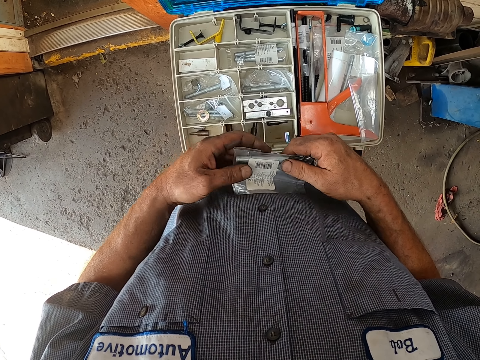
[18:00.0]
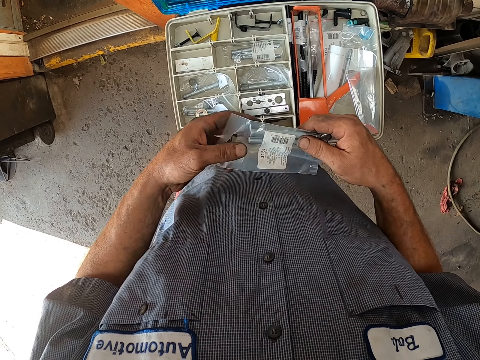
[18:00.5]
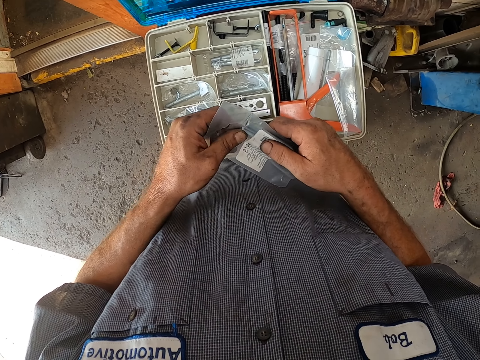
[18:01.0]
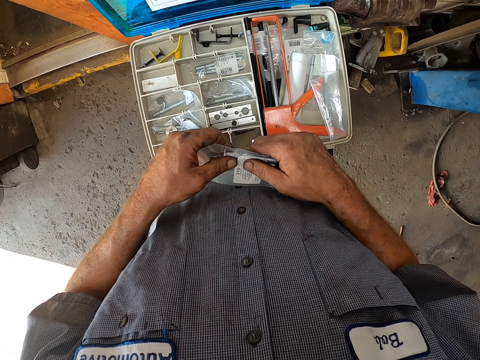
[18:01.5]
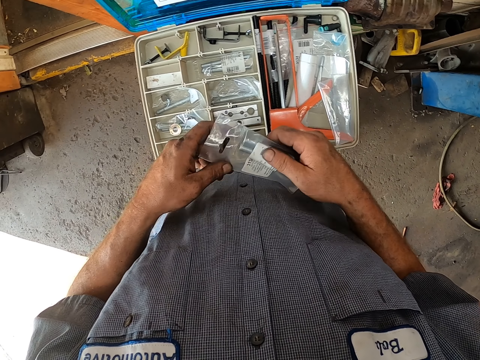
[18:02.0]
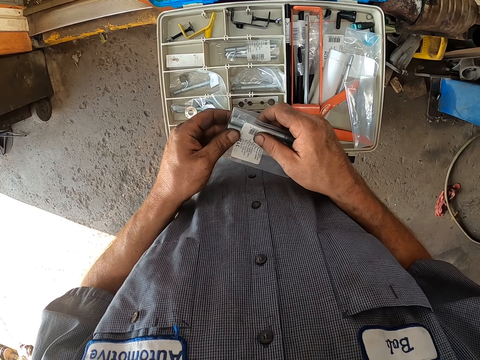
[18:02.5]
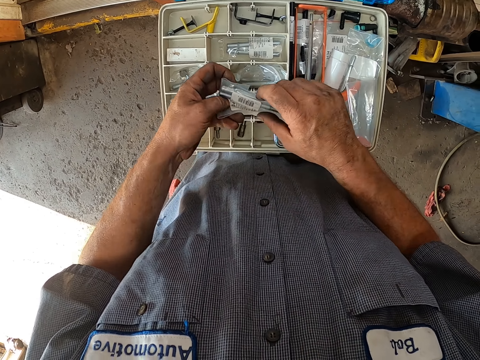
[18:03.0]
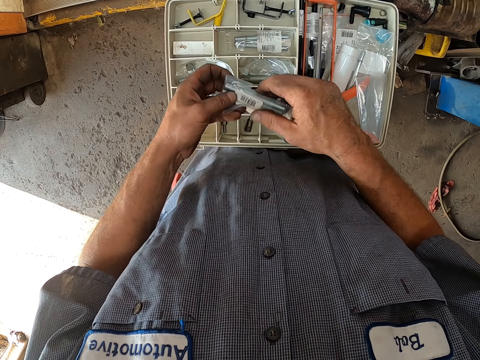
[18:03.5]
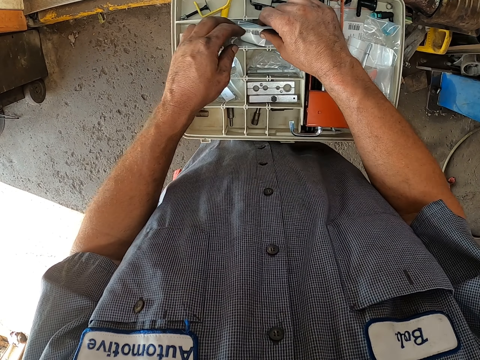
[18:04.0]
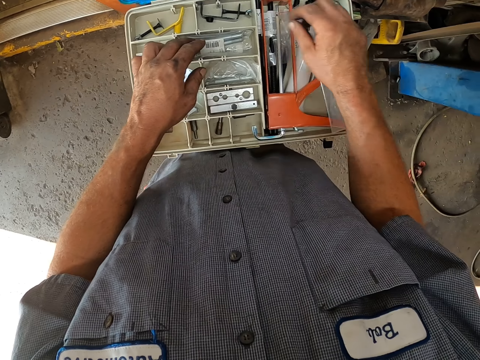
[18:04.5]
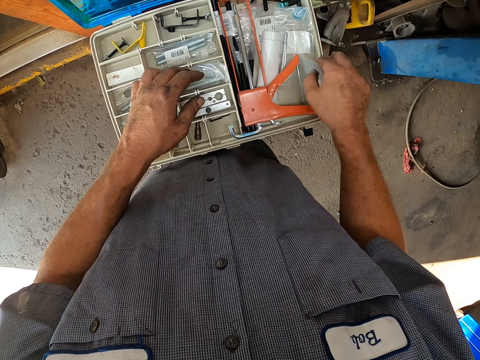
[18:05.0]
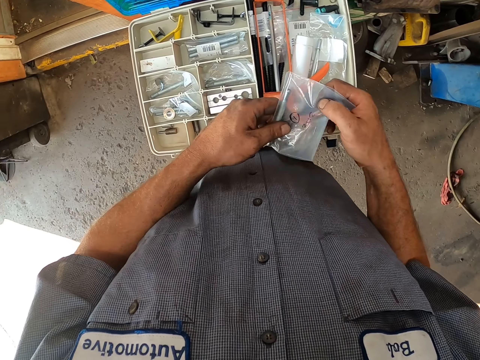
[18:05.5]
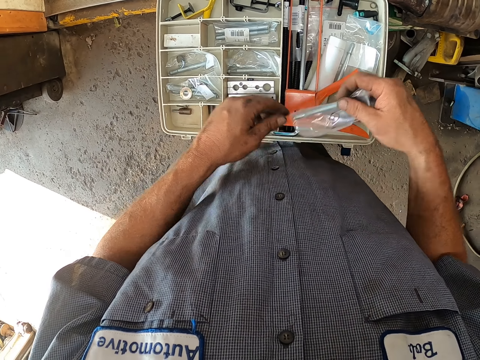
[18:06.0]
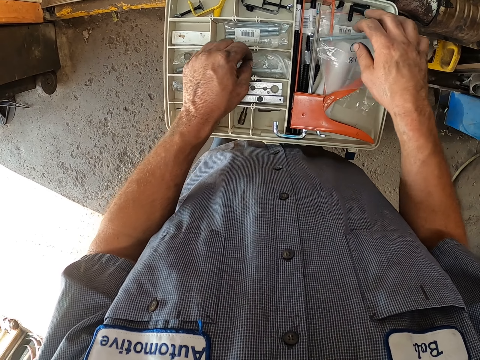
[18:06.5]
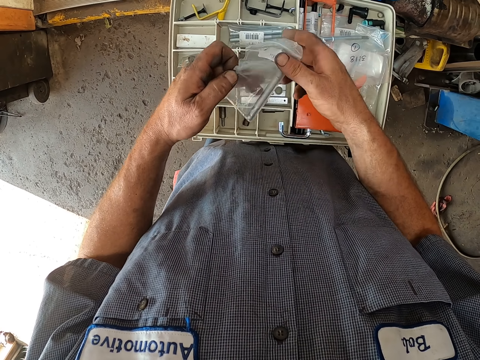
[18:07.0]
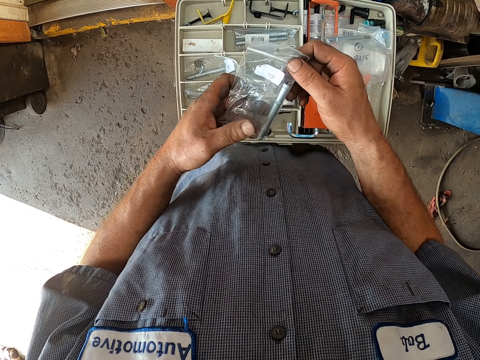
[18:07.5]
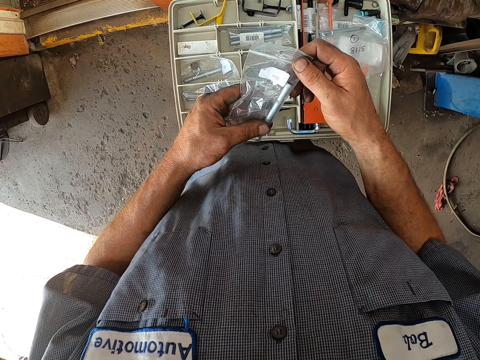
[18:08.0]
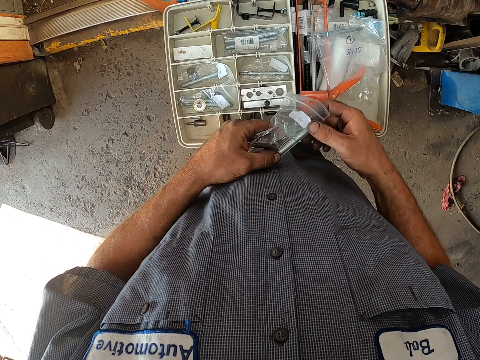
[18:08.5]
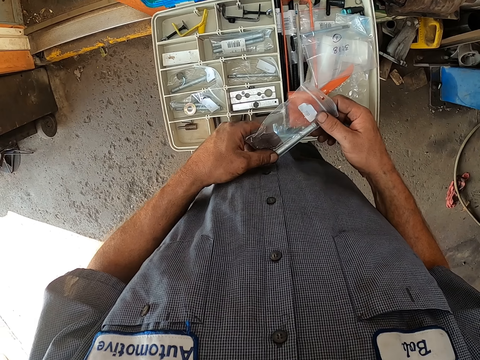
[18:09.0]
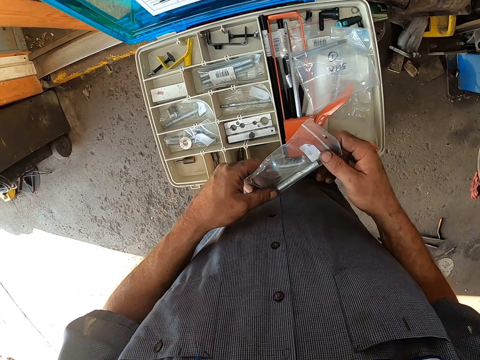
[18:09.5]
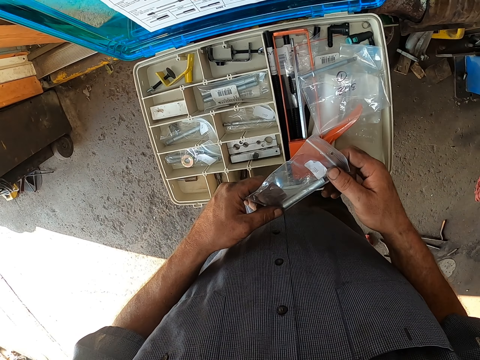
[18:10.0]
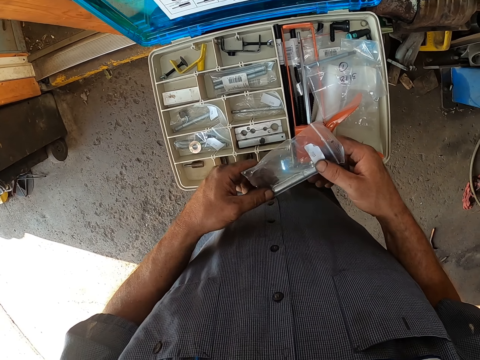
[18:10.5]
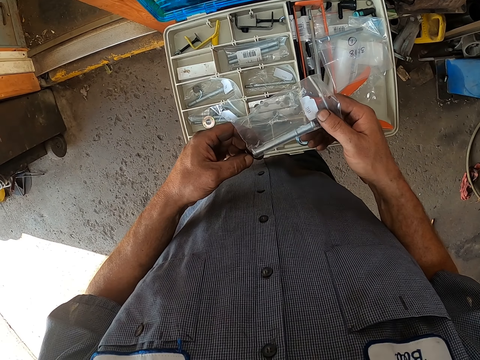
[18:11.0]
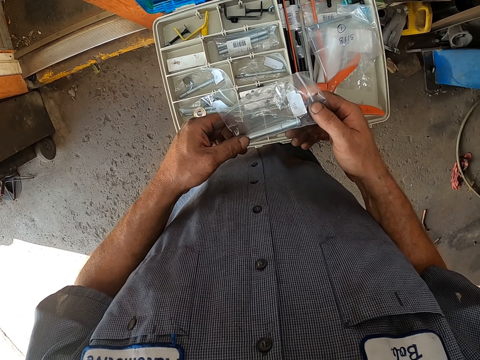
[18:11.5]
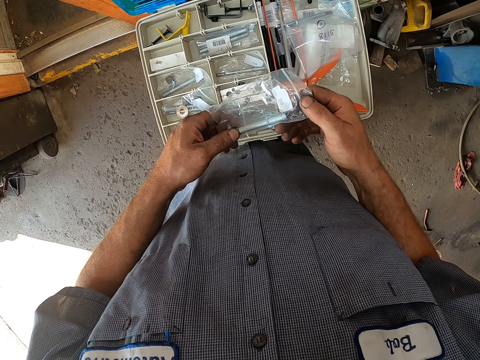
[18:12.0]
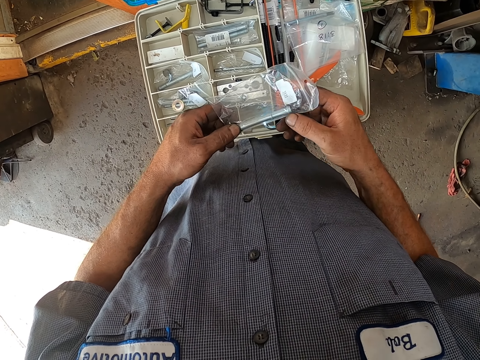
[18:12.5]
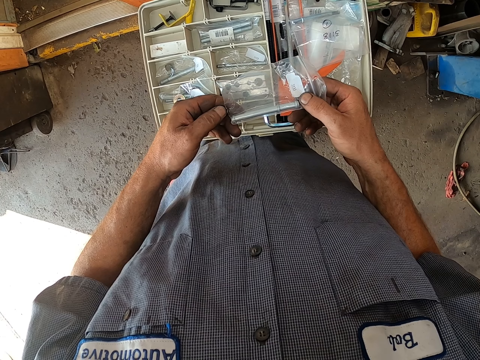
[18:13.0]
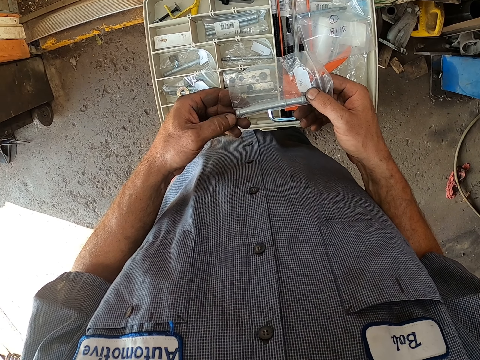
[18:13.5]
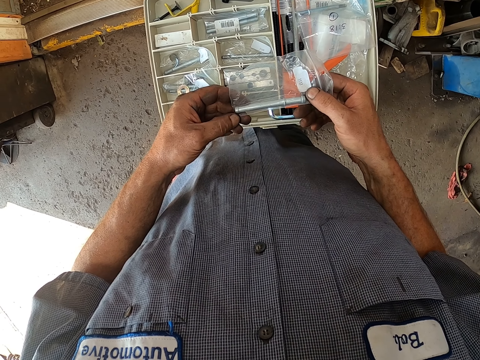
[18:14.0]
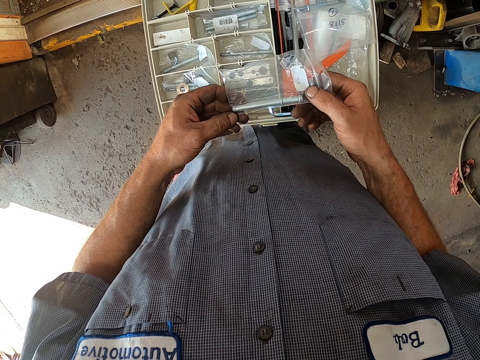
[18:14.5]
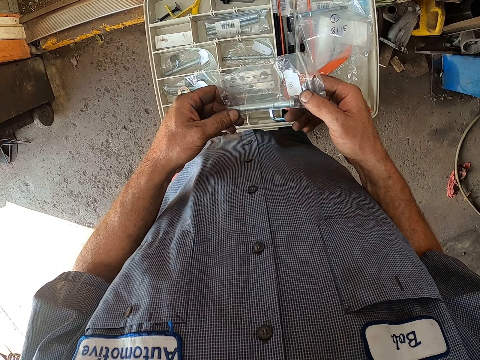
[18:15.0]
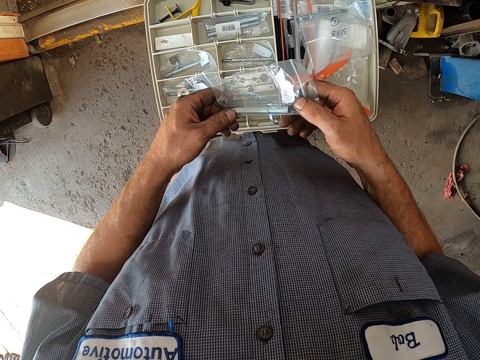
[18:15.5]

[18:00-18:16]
The camera wearer straightens a plastic bag. They fold the plastic bag. They return the screw in the tool box. They pick something and drop something. They take the screw from the tool box. They hold something with the other hand. They touch something. They touch something again.

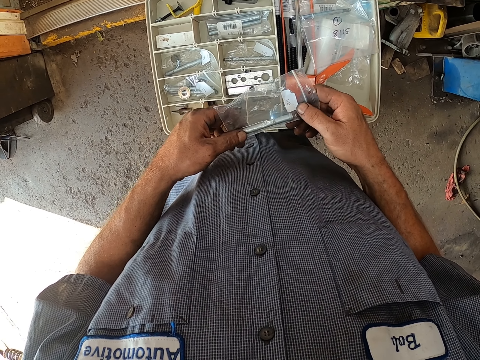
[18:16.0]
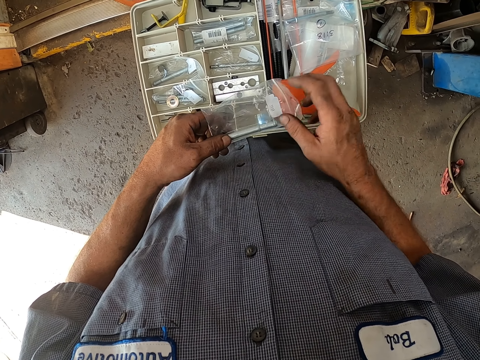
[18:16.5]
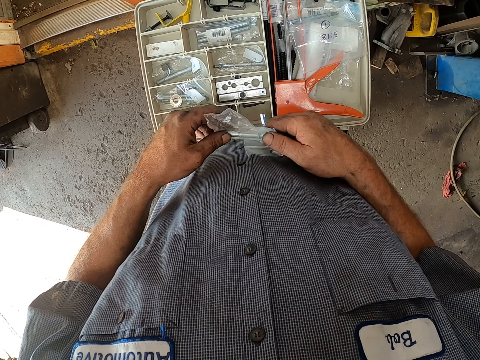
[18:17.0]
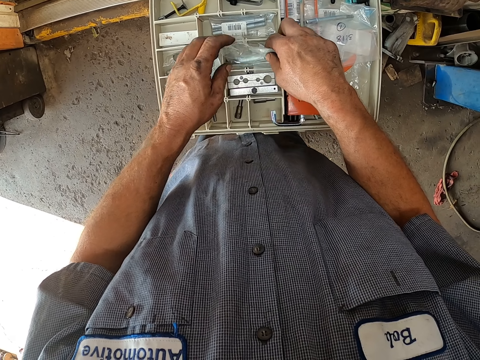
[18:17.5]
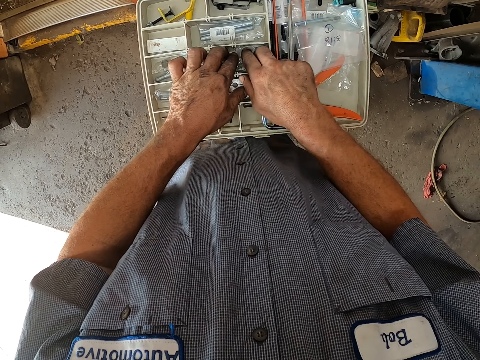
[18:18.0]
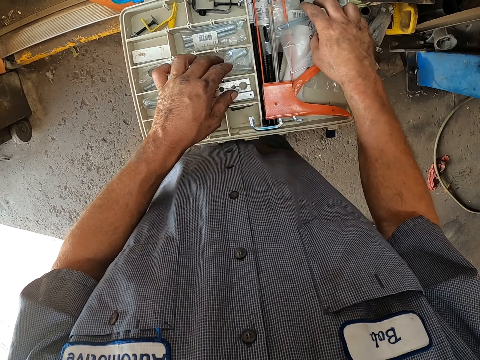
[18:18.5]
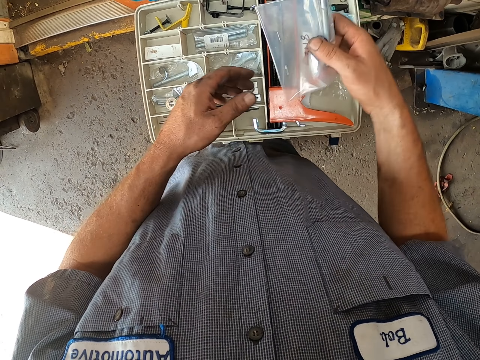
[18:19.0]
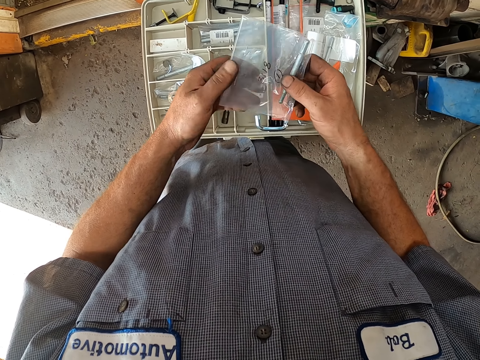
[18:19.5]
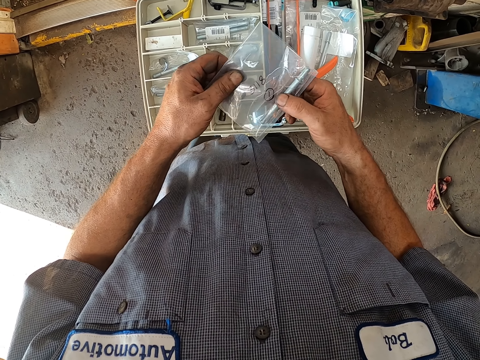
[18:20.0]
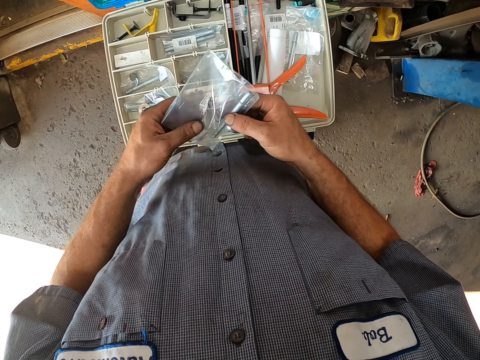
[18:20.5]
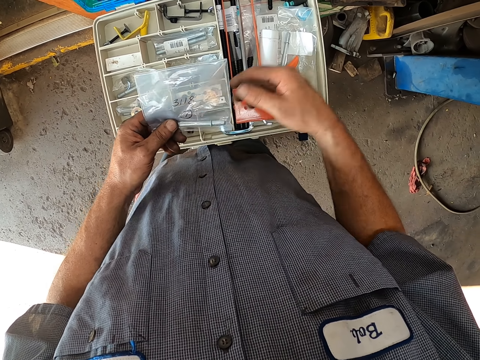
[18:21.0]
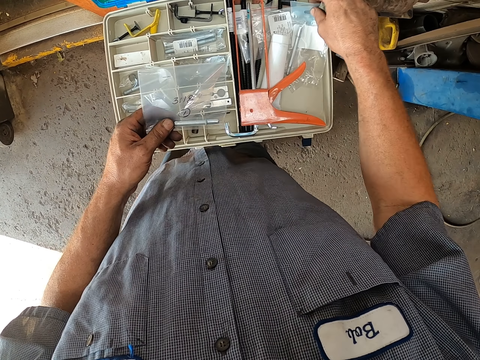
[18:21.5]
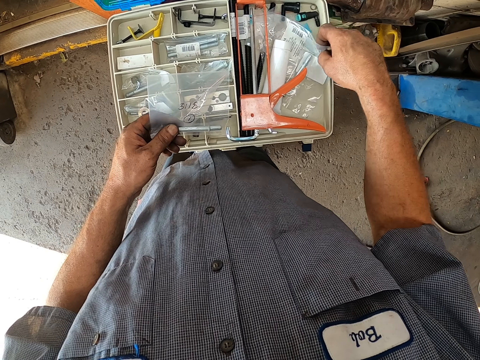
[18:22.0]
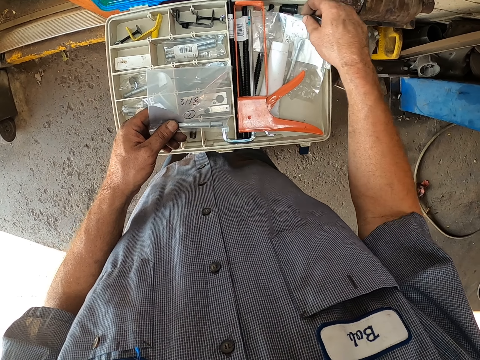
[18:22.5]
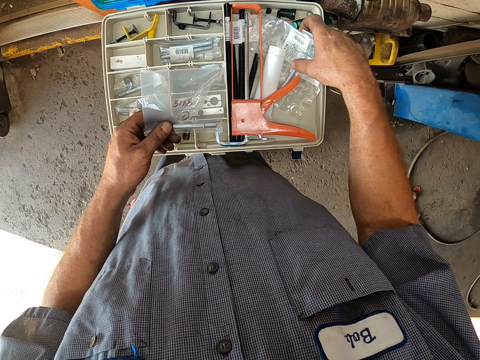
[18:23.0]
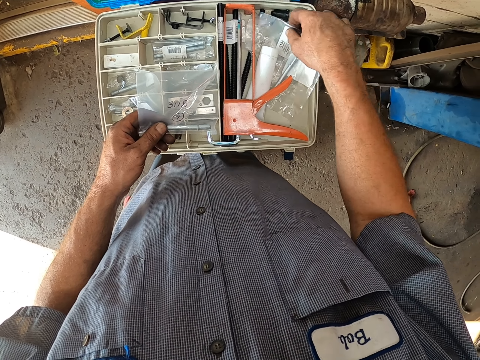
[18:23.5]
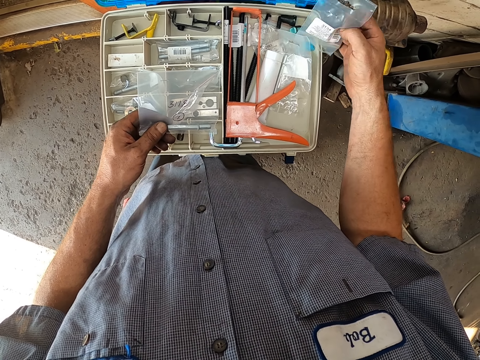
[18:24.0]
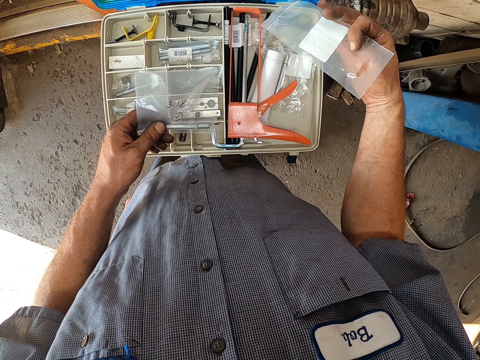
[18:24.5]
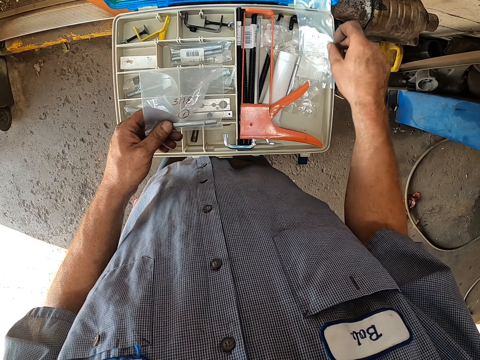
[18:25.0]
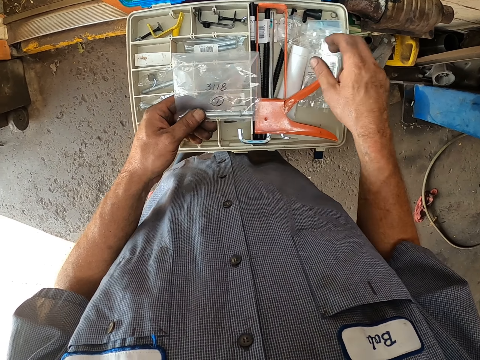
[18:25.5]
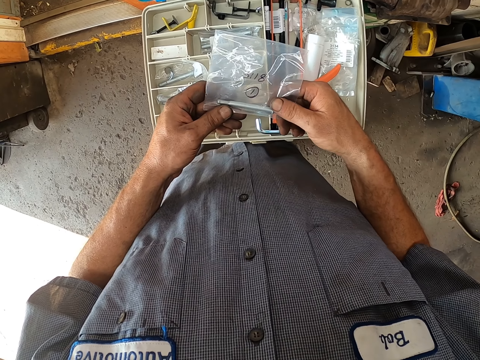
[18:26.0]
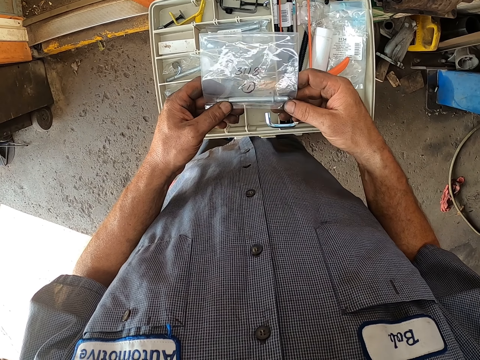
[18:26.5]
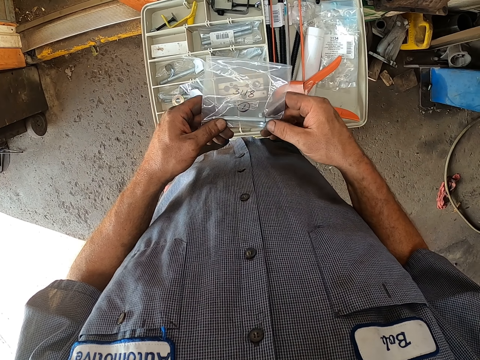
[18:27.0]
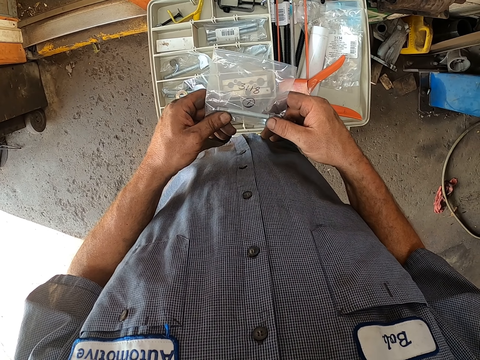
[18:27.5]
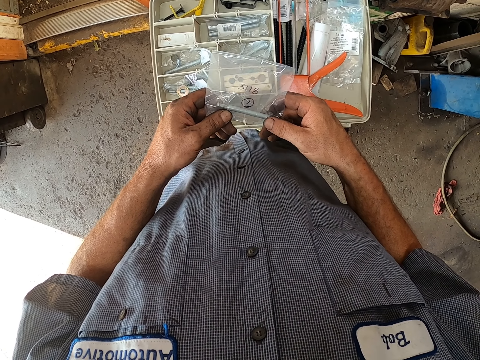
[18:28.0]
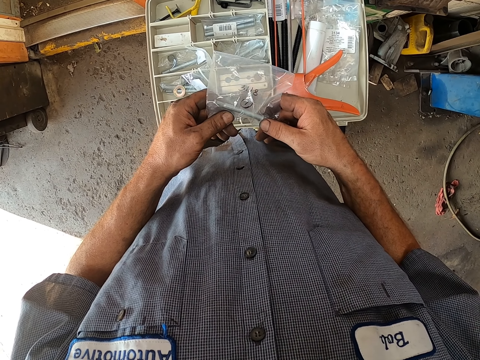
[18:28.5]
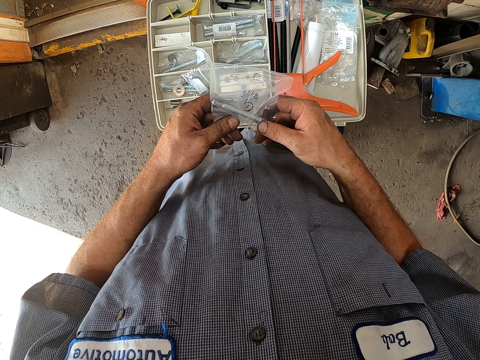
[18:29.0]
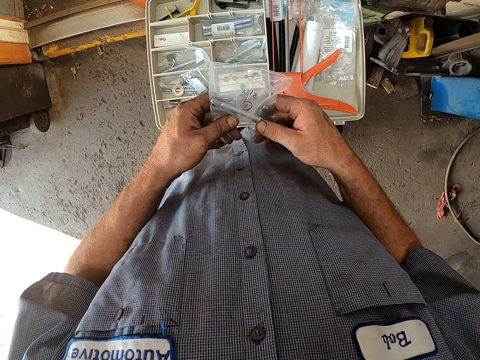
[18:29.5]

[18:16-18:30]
The camera wearer folds a packaging bag. They put the plastic bag in the tool box. They put a car spare part in the tool box. They pick the car spare part. They hold the car spare part with the other hand. They move the car spare part. They pick the packaging bag. They touch the plastic bags in the tool box. They turn the packaging bag. They turn the packaging bag again. They drop the packaging bag.
